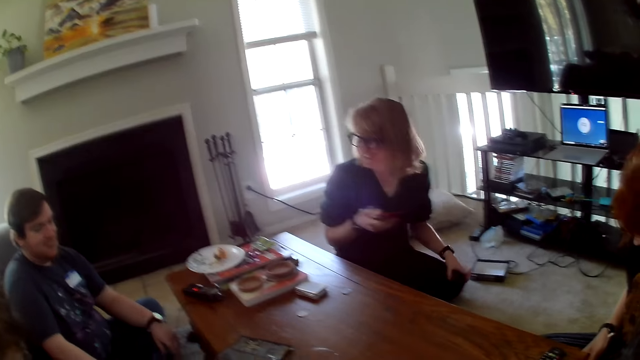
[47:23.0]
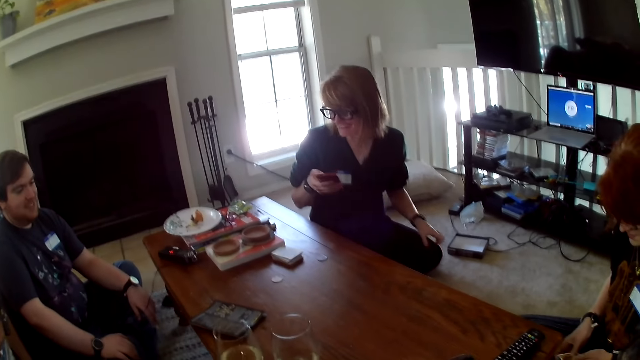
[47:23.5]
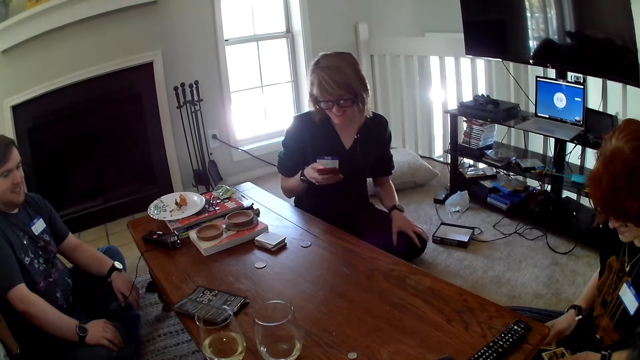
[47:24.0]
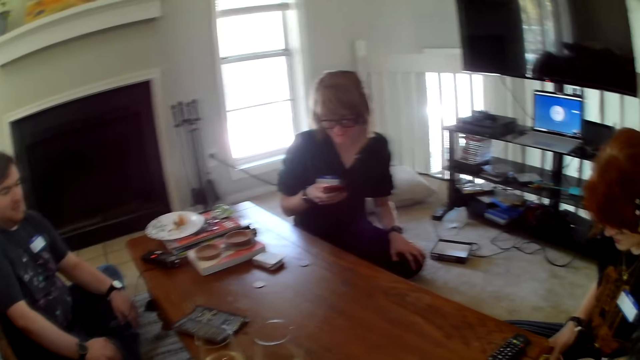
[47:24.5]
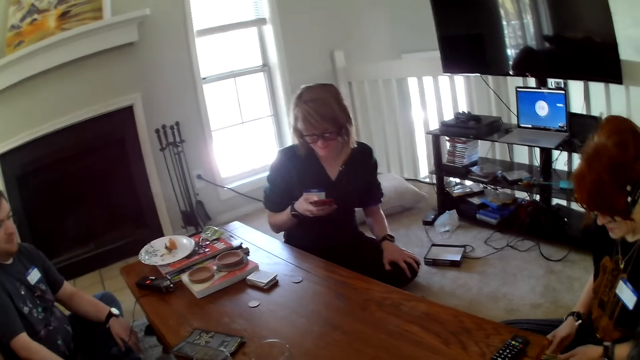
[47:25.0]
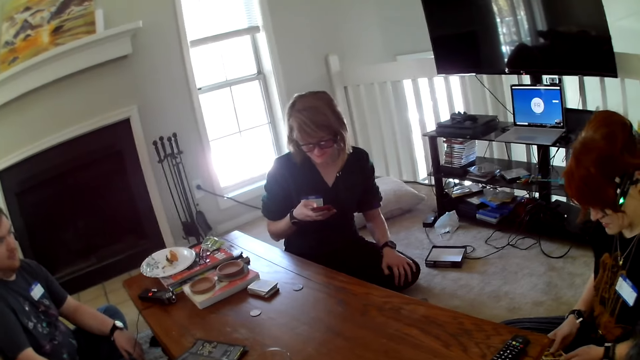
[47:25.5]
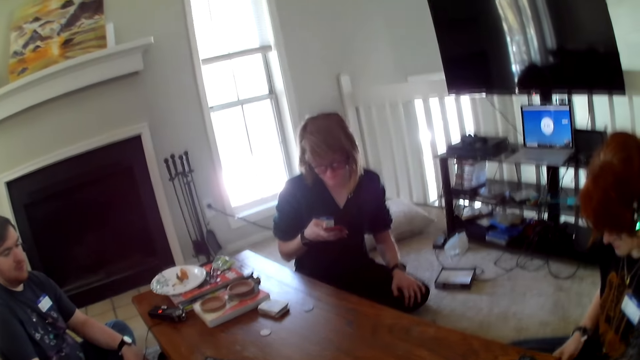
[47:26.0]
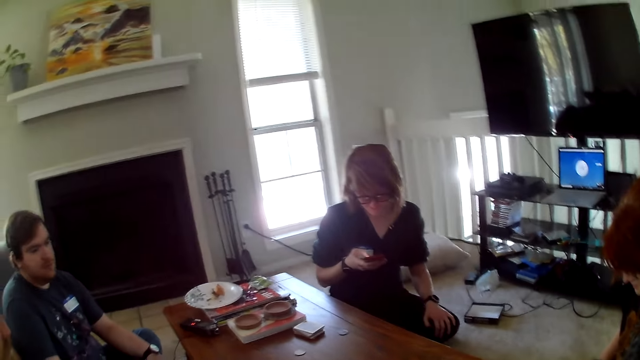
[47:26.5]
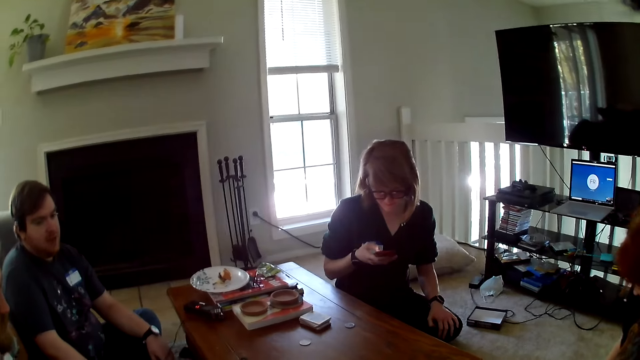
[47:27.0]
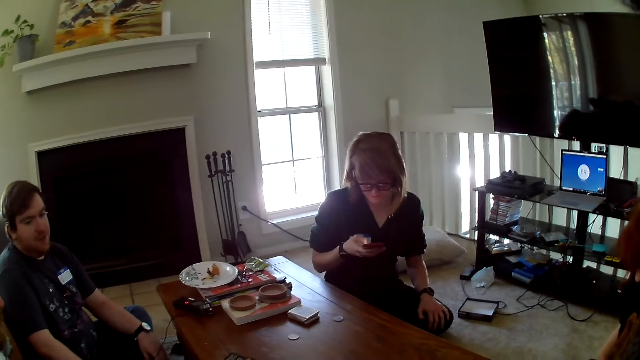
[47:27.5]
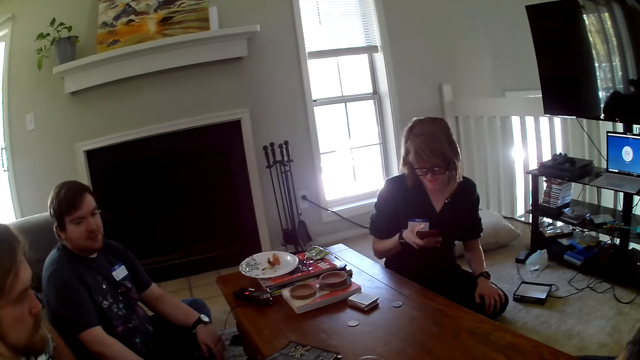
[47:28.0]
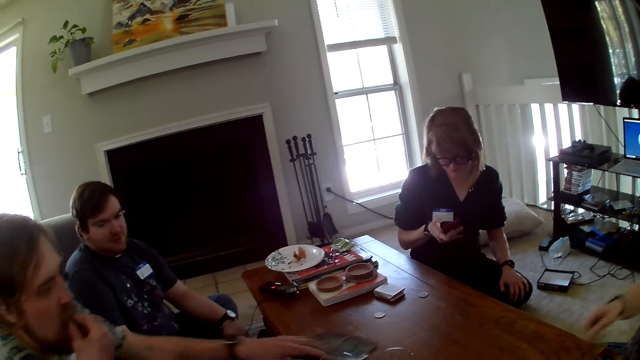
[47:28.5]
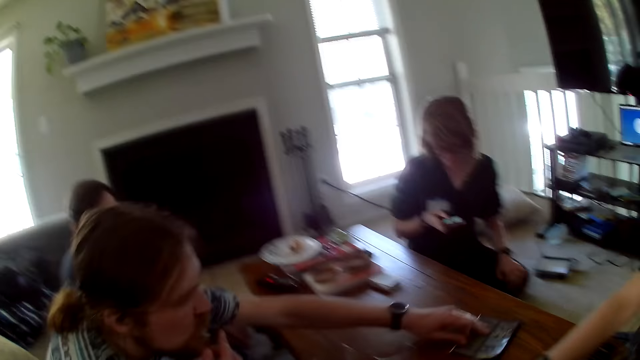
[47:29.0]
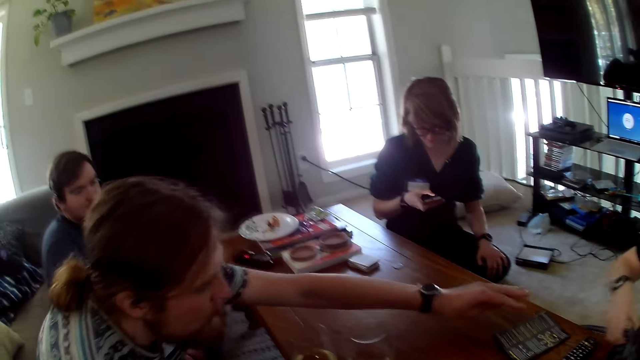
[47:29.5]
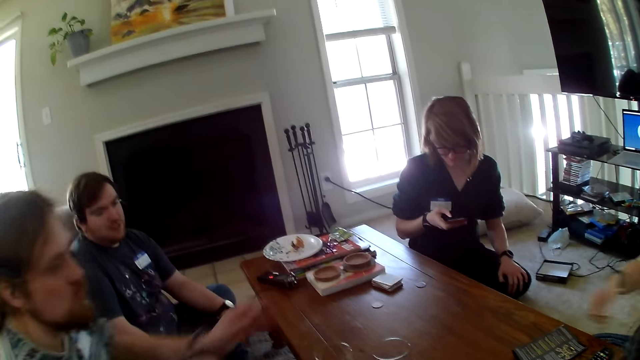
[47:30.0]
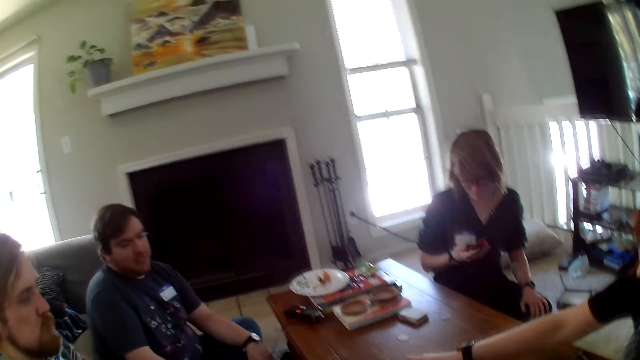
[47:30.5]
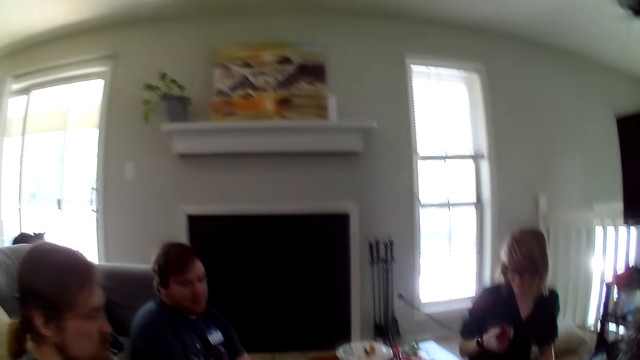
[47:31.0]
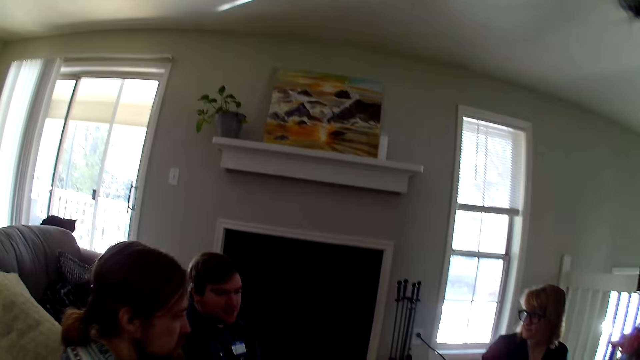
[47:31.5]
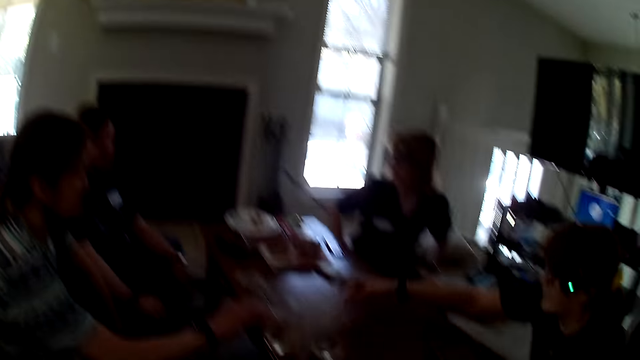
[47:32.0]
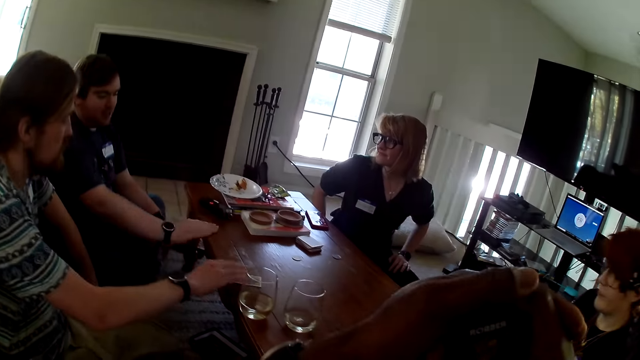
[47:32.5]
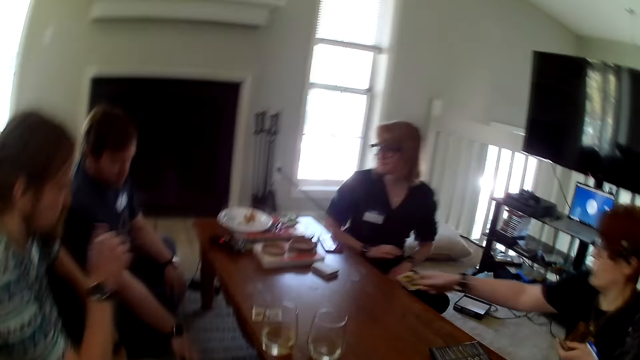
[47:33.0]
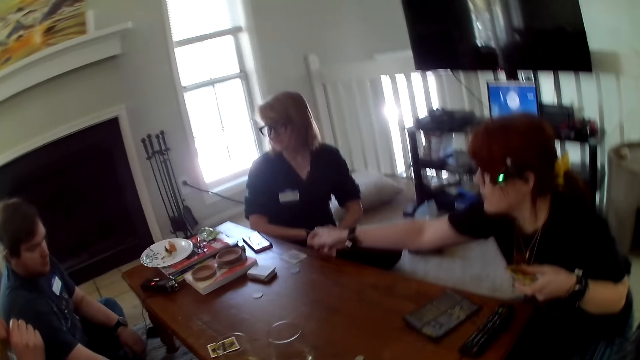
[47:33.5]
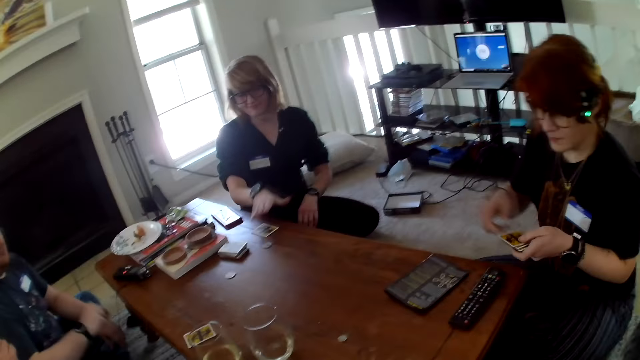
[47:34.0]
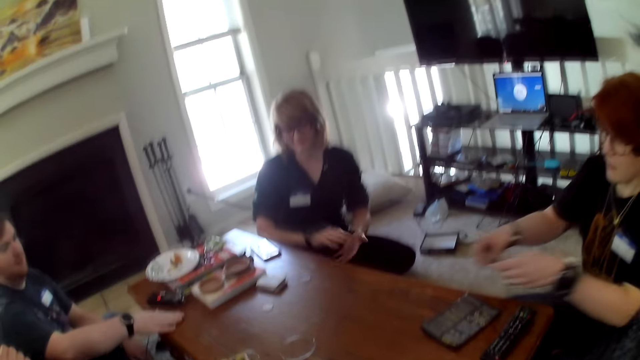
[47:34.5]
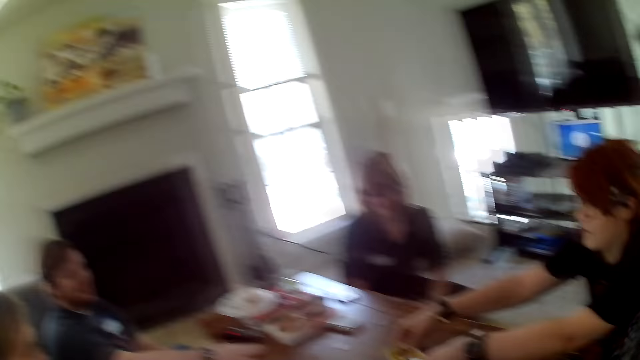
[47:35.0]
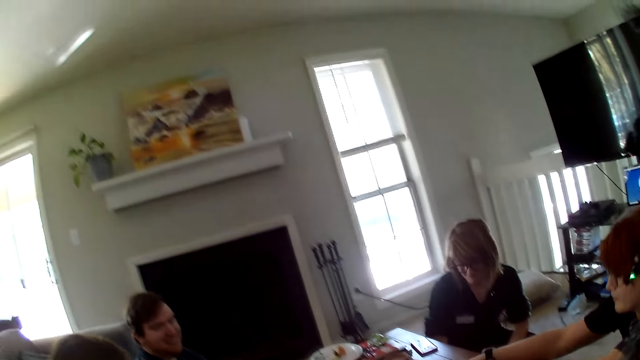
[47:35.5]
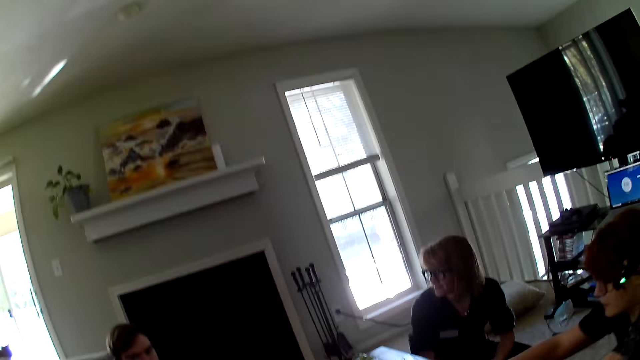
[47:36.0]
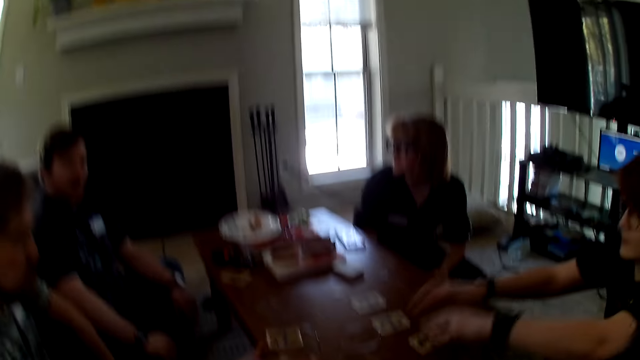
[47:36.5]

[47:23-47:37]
A person places down cards. Another person holds a card. The first person holds a card. A woman places cards on the table.

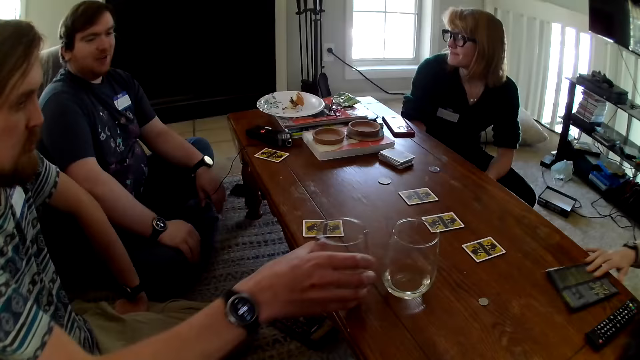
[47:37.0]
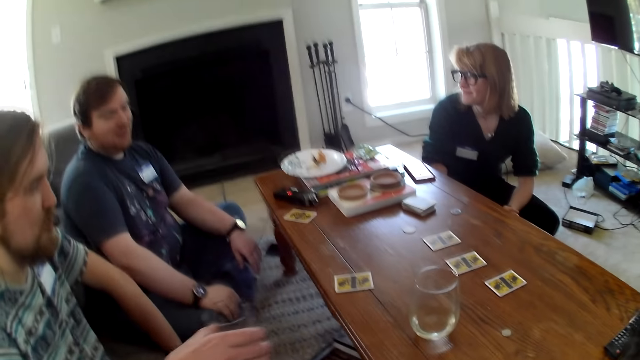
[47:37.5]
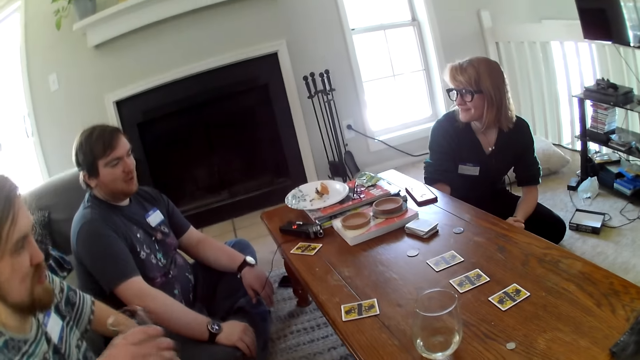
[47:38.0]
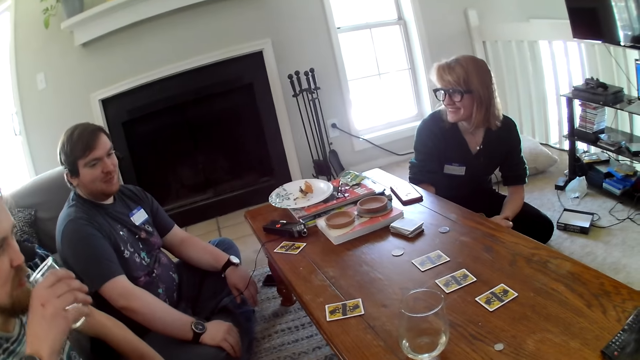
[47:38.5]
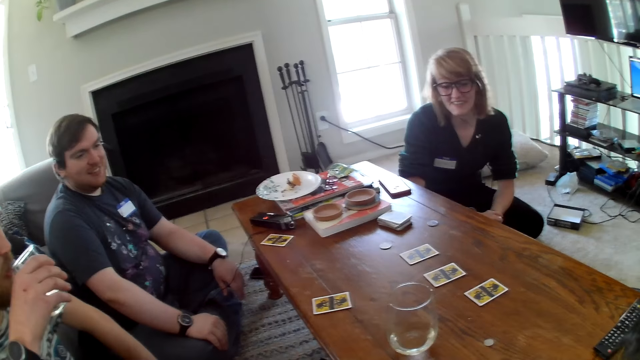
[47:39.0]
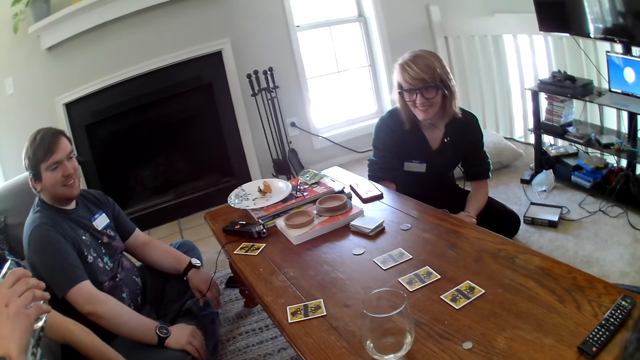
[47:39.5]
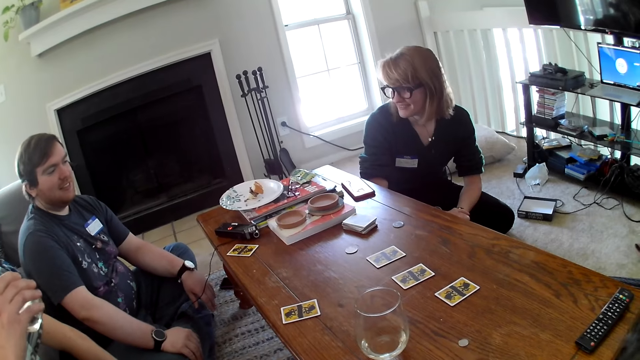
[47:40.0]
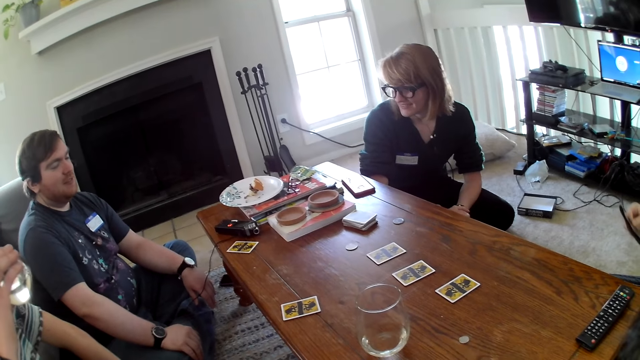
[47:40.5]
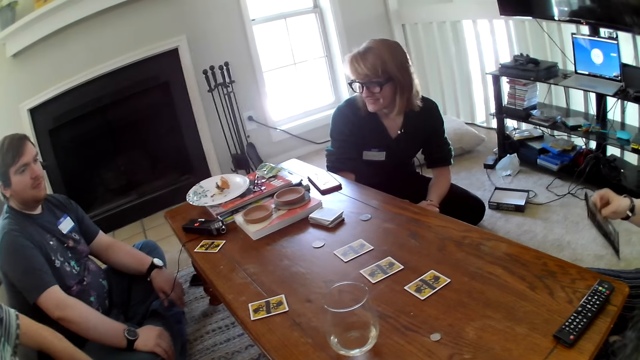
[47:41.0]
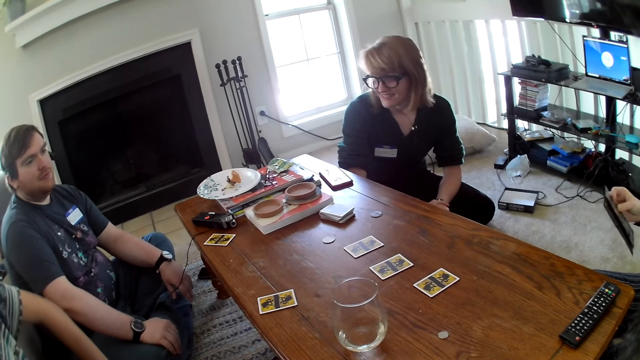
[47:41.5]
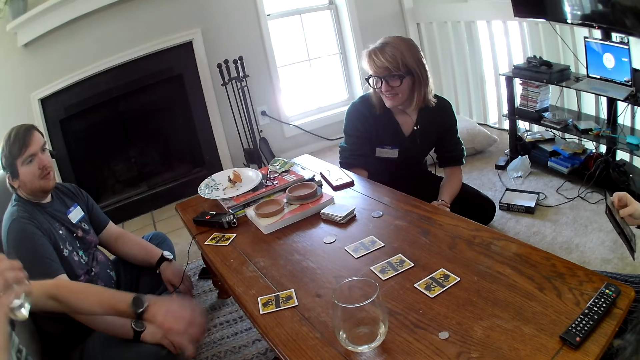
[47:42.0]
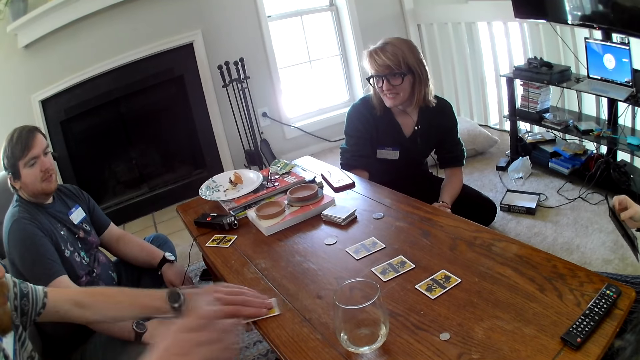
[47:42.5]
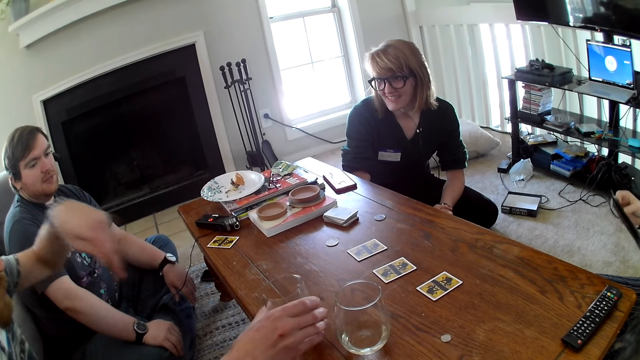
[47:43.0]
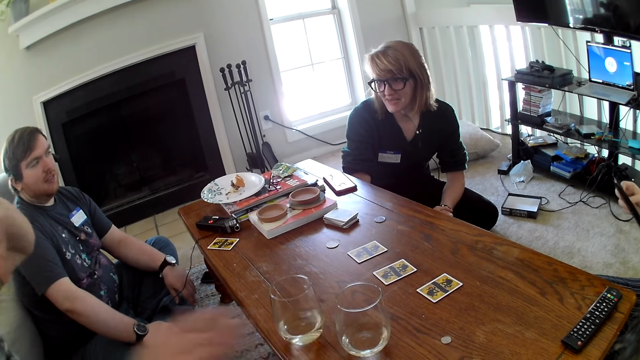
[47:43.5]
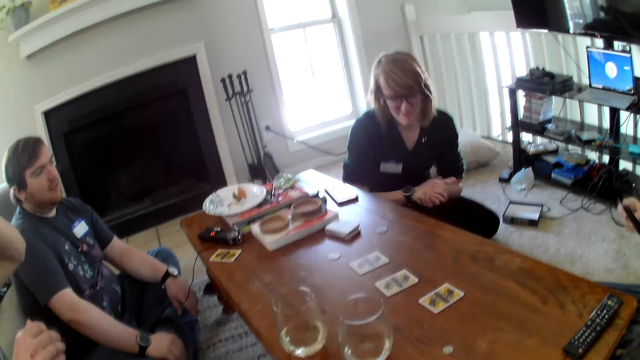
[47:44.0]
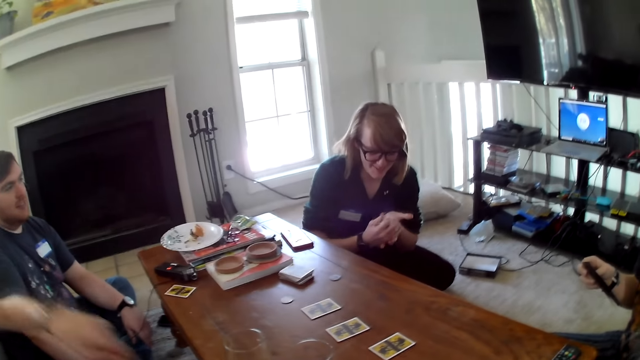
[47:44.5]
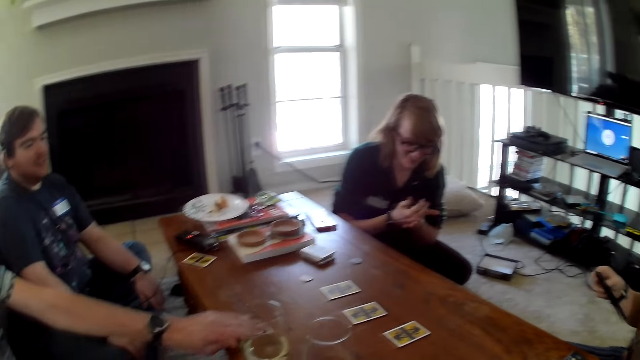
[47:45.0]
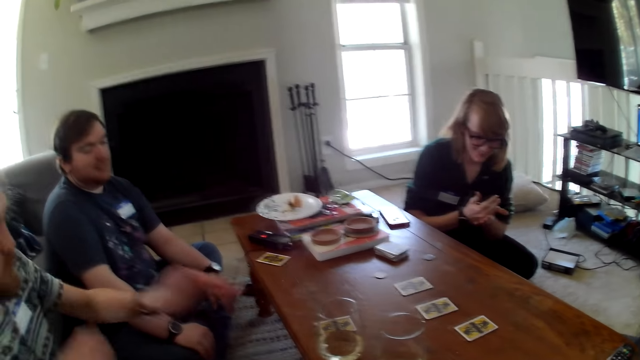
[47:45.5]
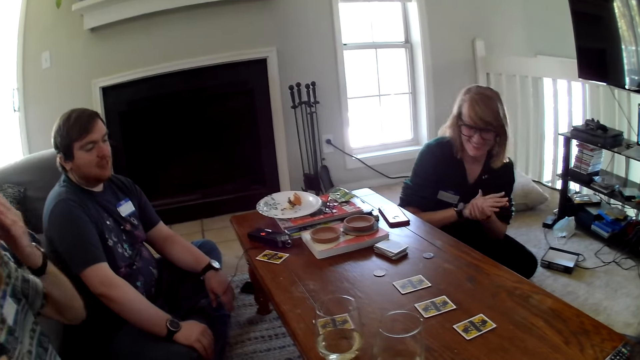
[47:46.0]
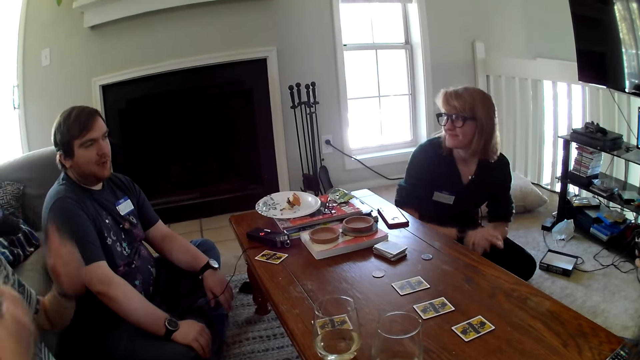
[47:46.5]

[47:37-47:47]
A person picks up a glass of water. Another person picks up a paper. The first person drinks the water or juice. The first person picks up a card and places down the card. The camera wearer interacts with the others.
